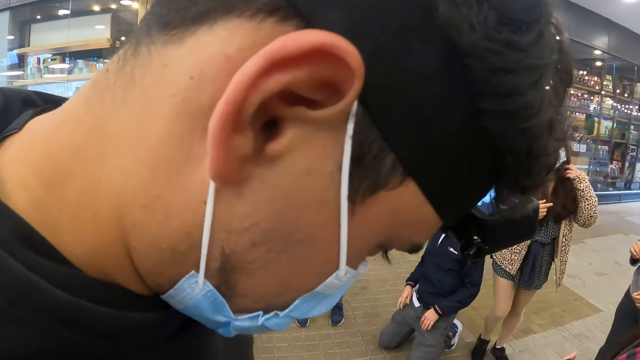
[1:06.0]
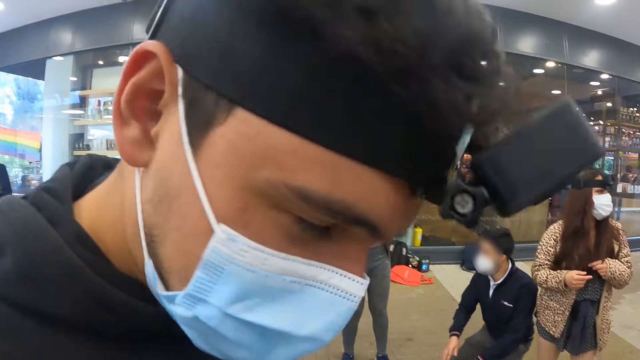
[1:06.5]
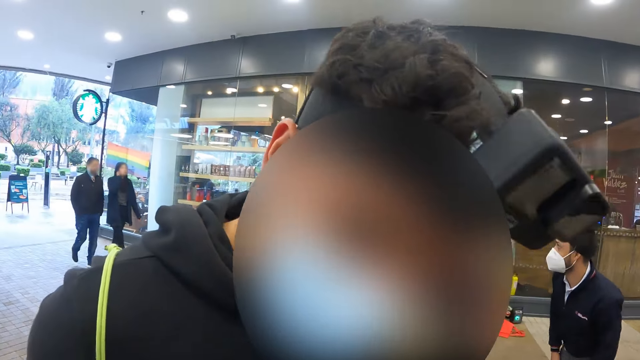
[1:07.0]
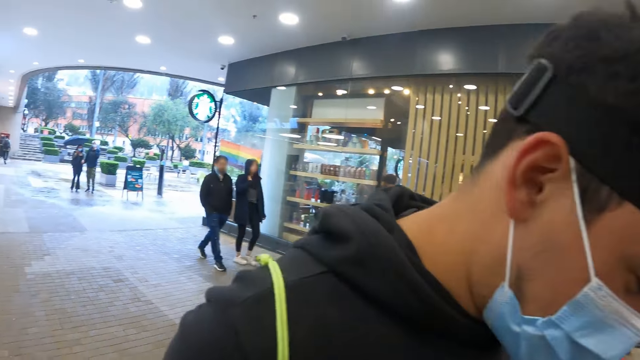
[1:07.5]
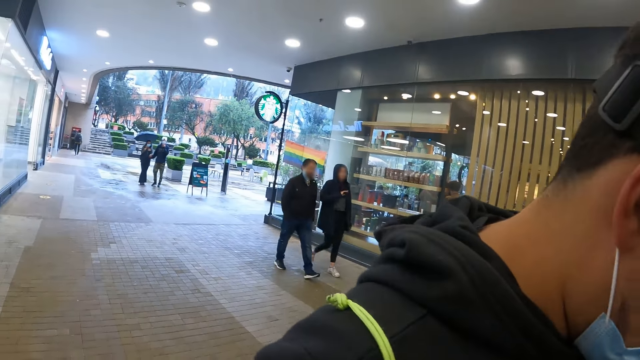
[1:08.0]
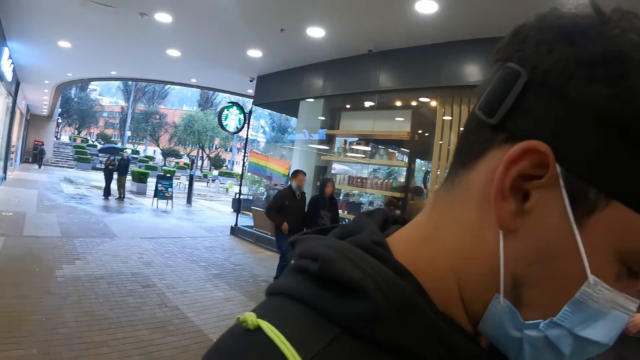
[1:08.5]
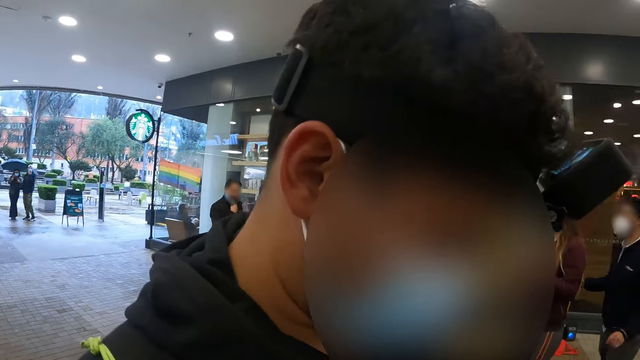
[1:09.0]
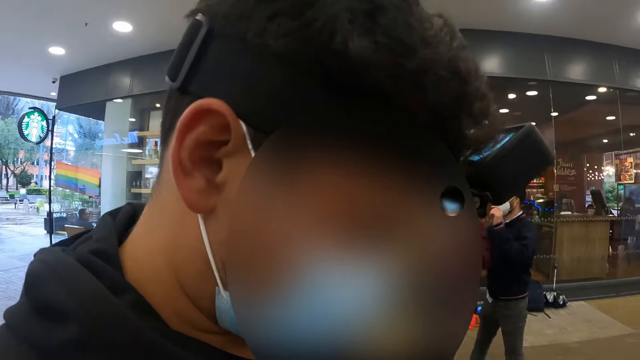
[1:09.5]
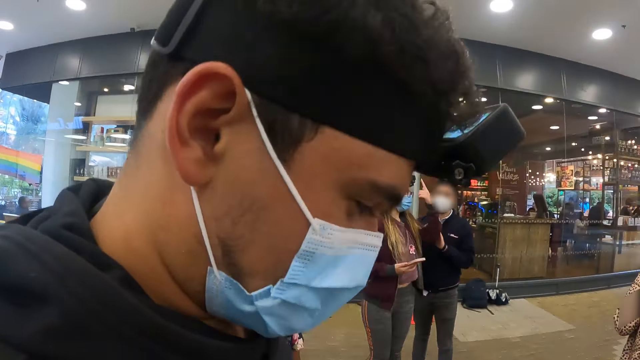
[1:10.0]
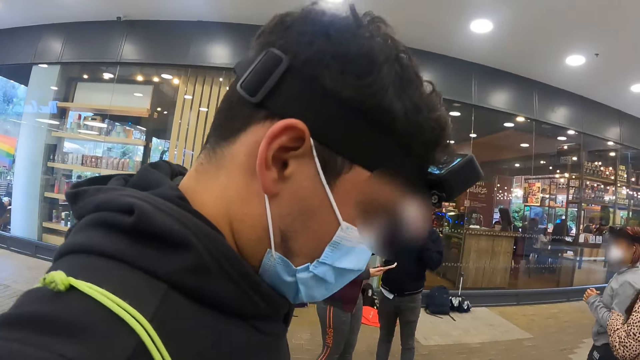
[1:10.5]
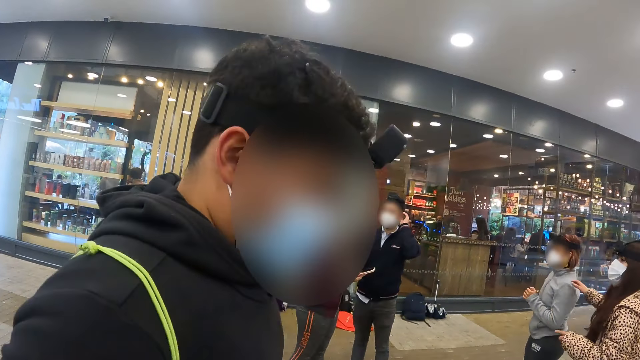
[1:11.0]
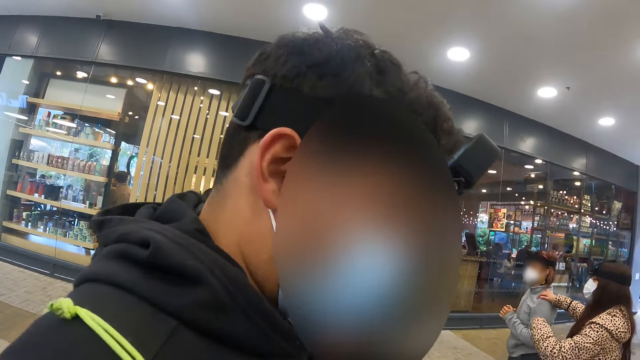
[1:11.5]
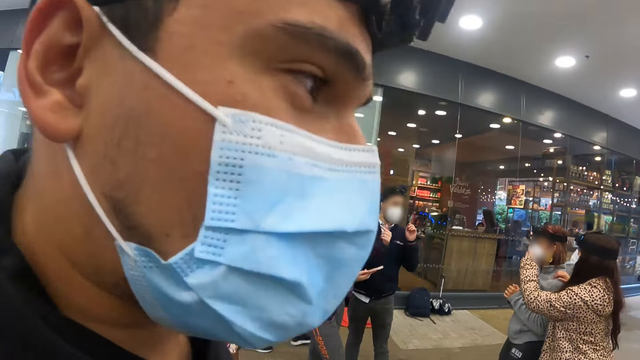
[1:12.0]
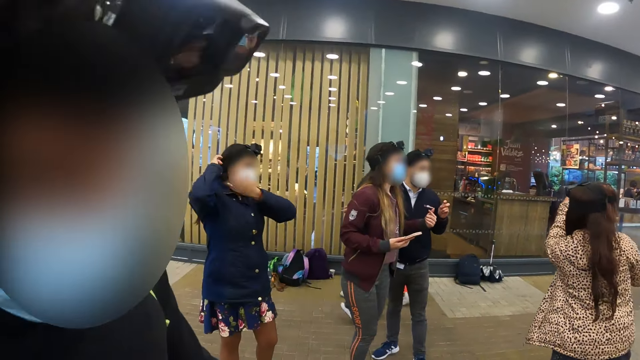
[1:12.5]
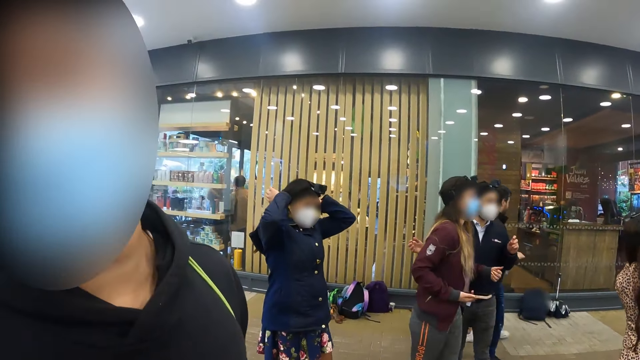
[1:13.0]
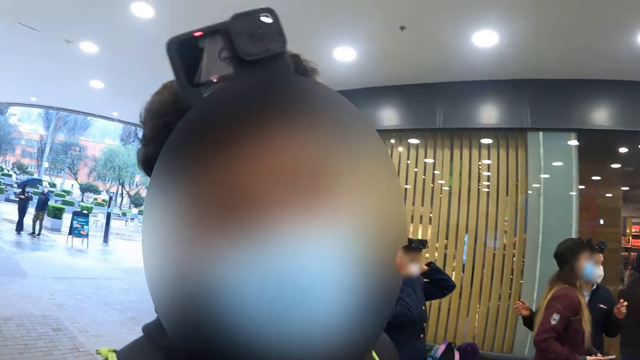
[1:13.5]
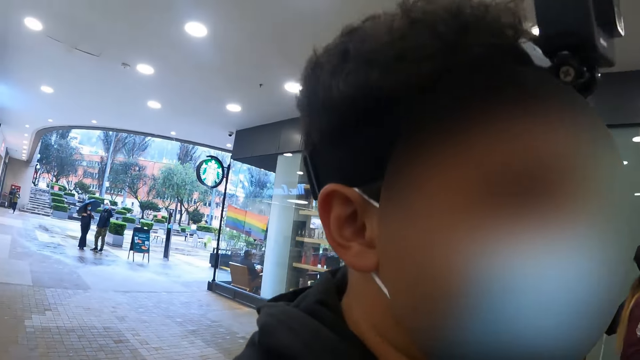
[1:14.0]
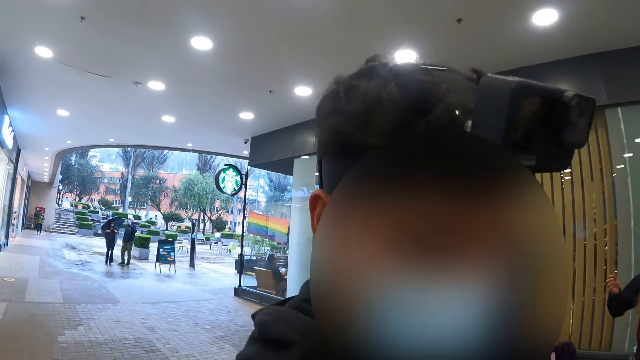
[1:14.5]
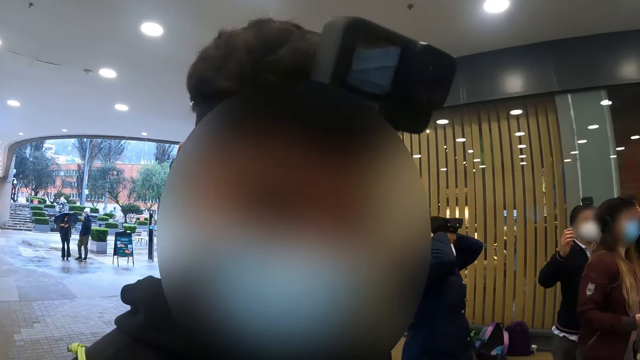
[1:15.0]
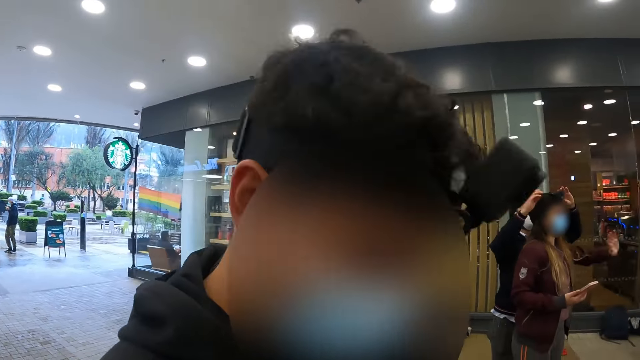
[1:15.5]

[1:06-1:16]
The camera wearer looks around. They interact with a man.

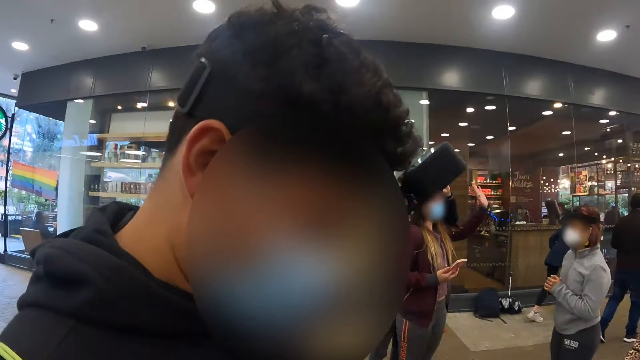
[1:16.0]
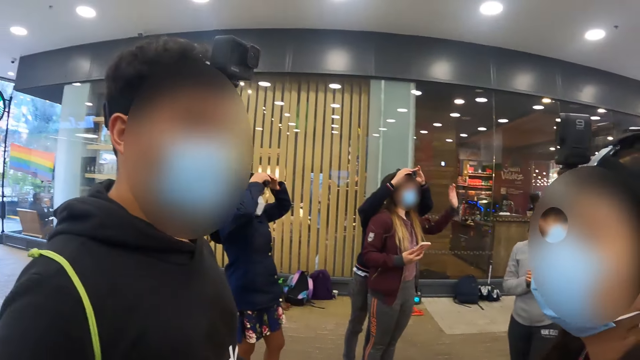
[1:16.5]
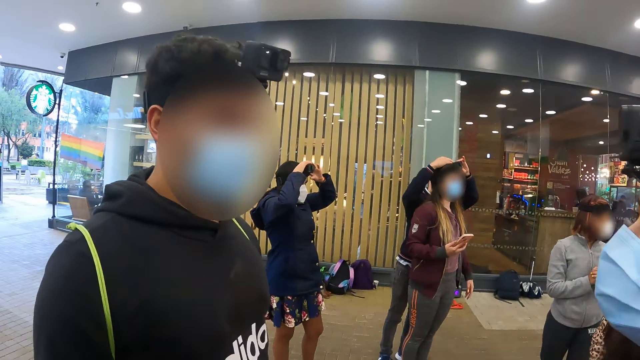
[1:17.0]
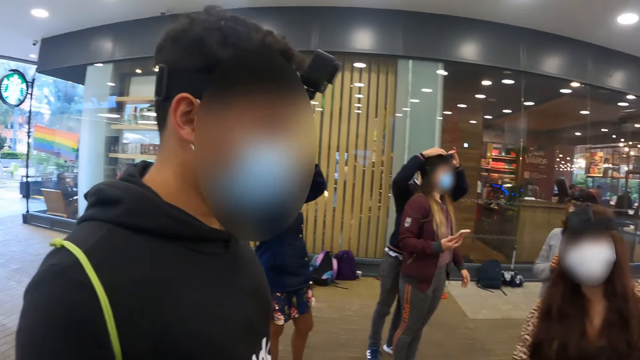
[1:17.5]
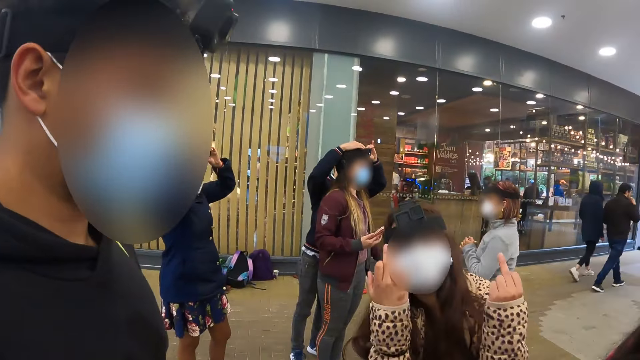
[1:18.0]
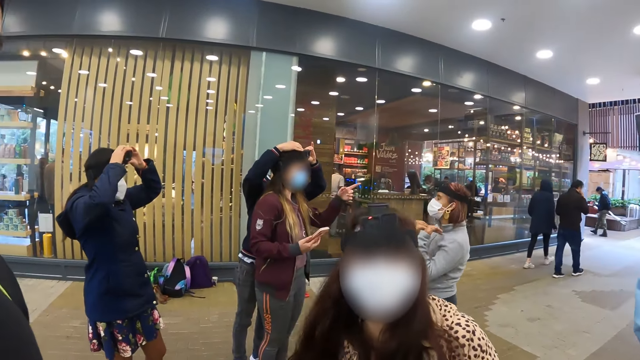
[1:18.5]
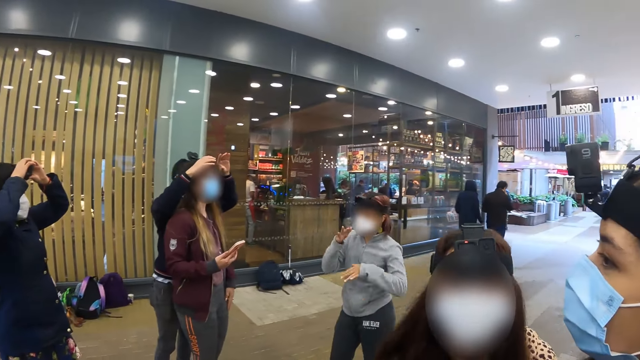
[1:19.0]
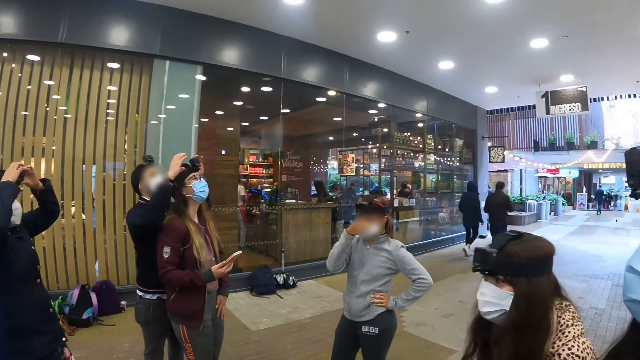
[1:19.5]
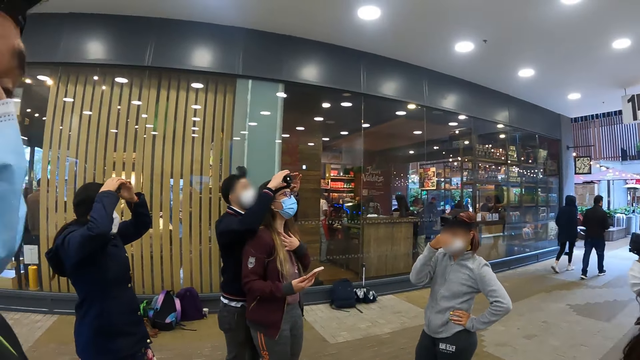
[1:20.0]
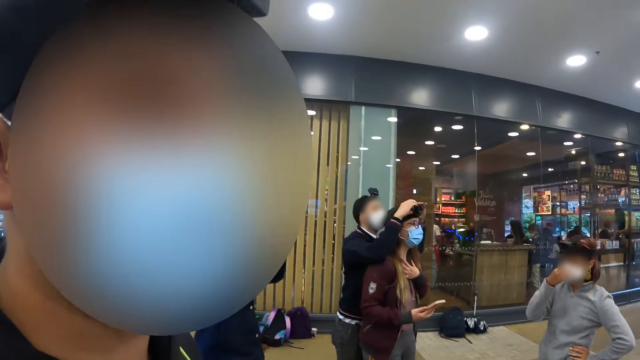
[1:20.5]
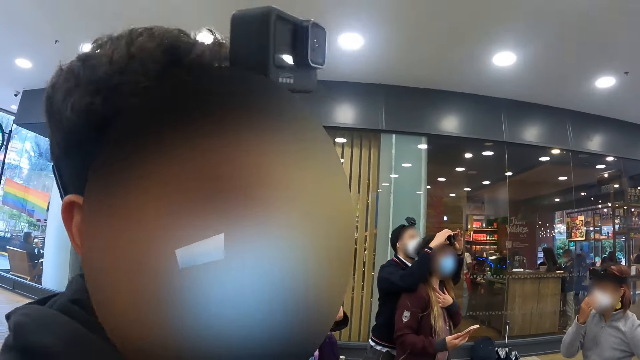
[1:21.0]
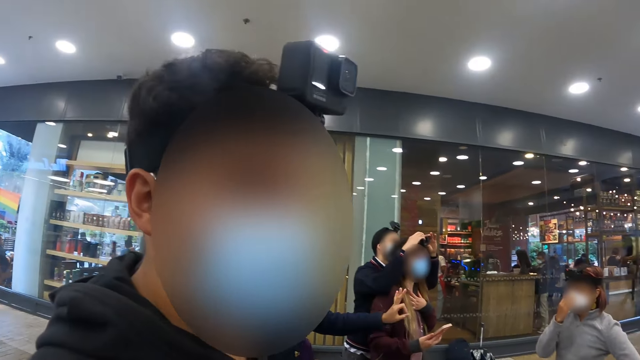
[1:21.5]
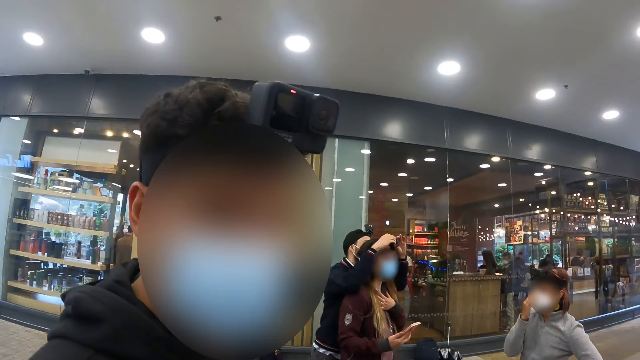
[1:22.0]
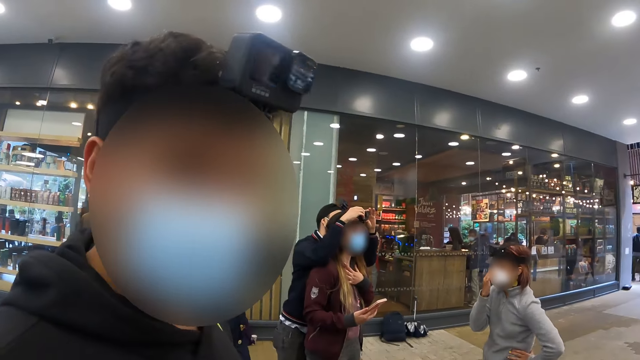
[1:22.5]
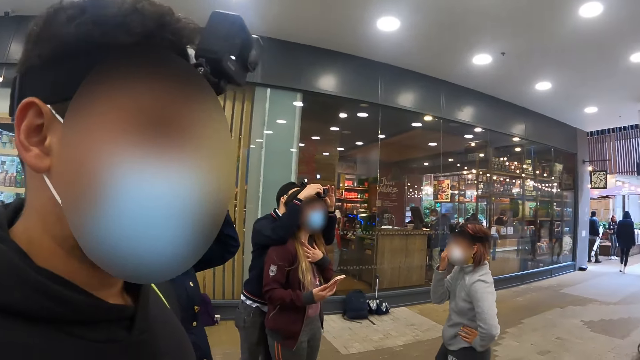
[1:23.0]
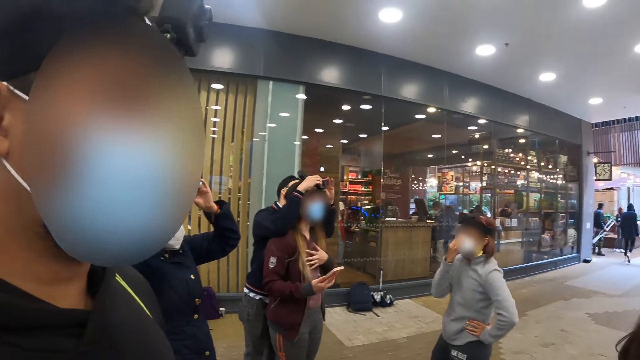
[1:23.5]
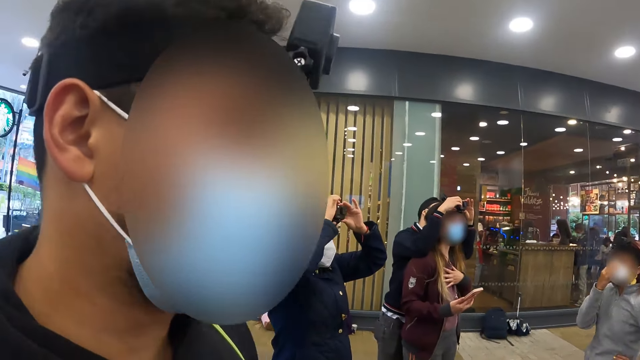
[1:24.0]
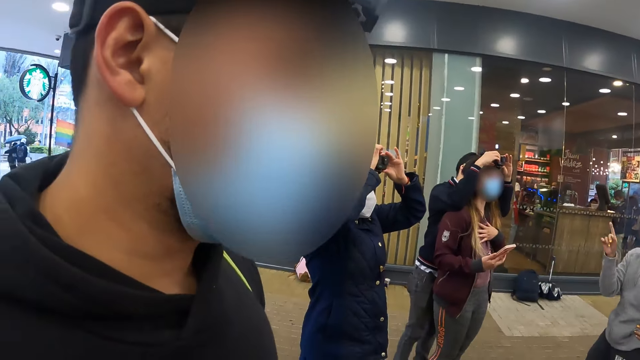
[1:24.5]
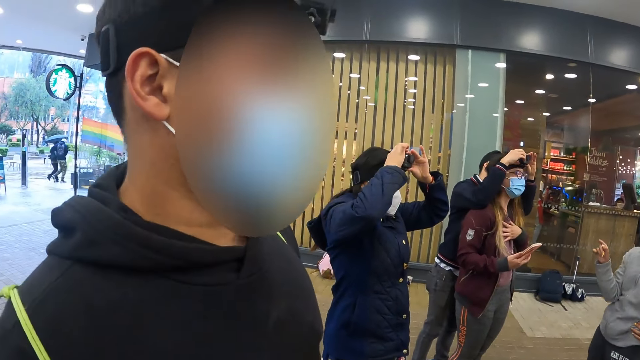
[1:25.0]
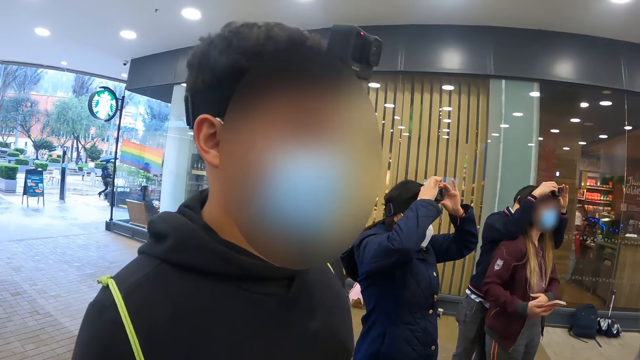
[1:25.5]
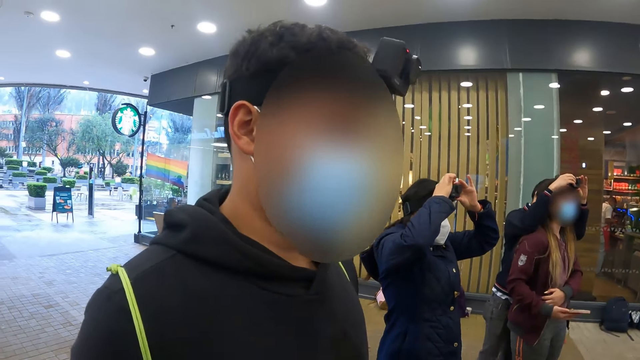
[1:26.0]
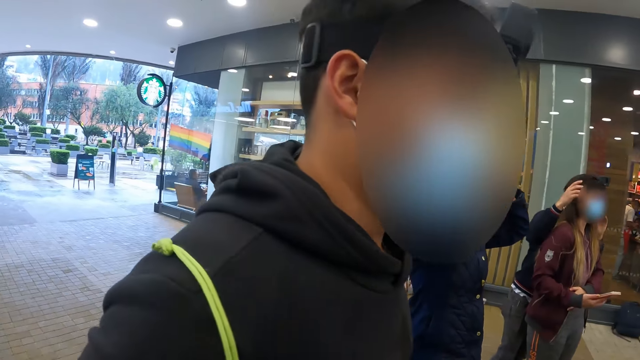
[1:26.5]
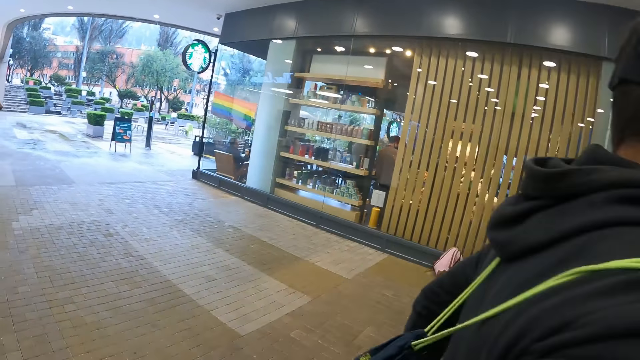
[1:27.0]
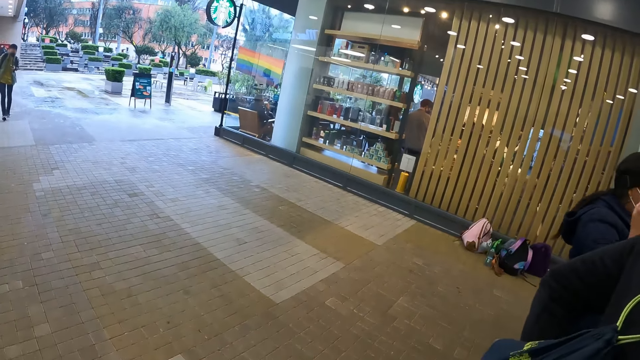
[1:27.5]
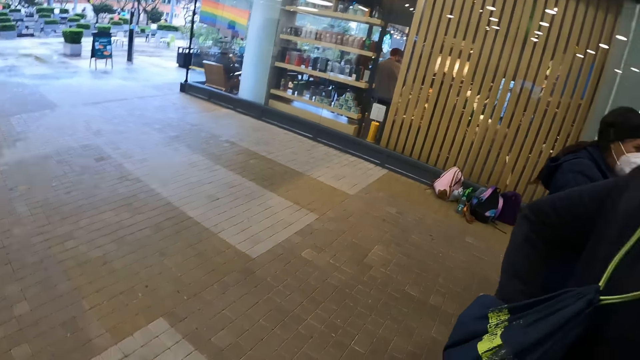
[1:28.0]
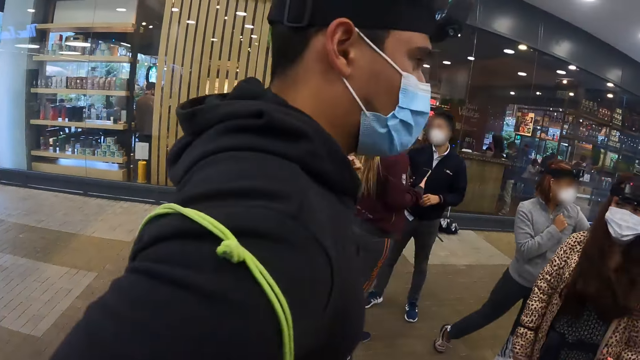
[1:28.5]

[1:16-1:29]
The camera wearer looks around. They talk to a person. They look at the shop.
